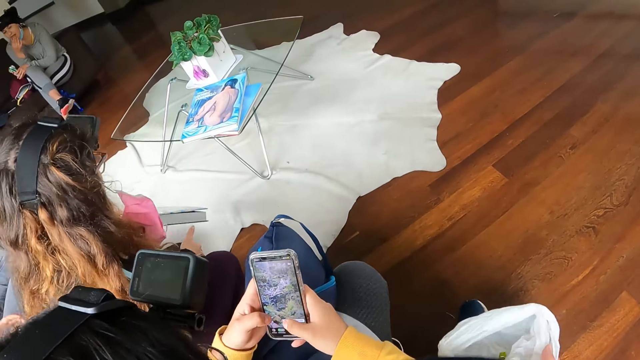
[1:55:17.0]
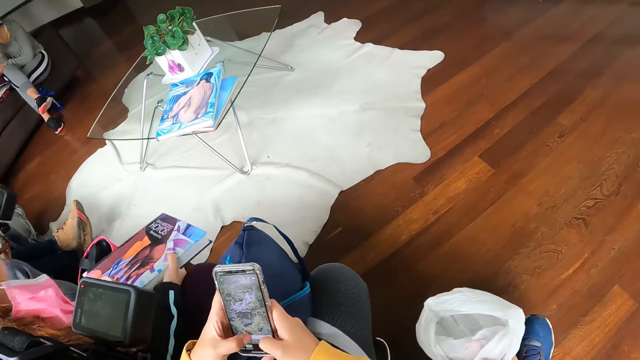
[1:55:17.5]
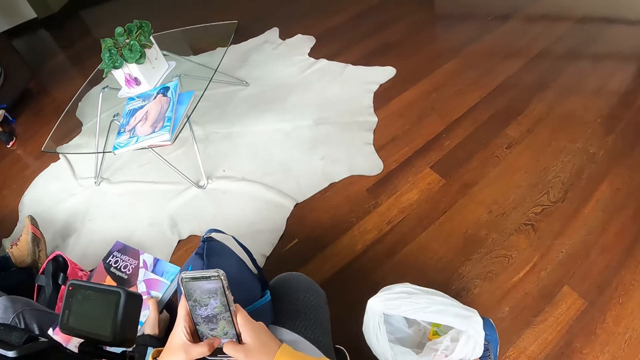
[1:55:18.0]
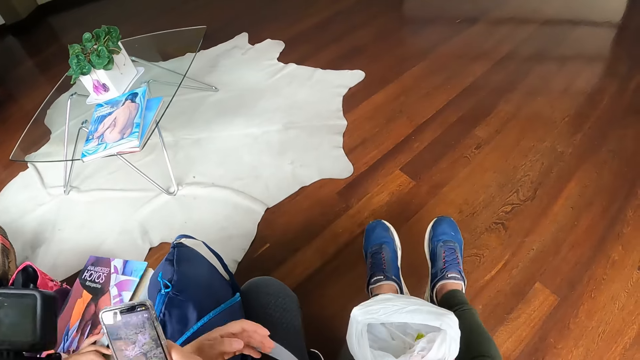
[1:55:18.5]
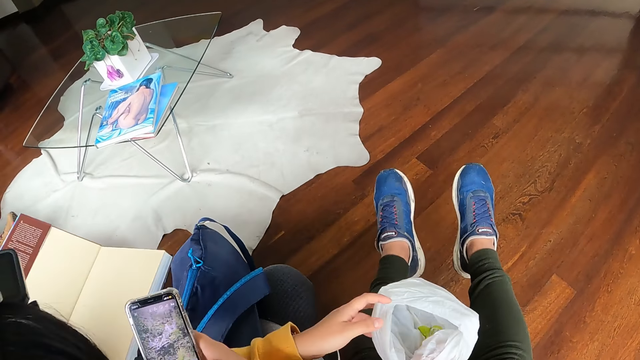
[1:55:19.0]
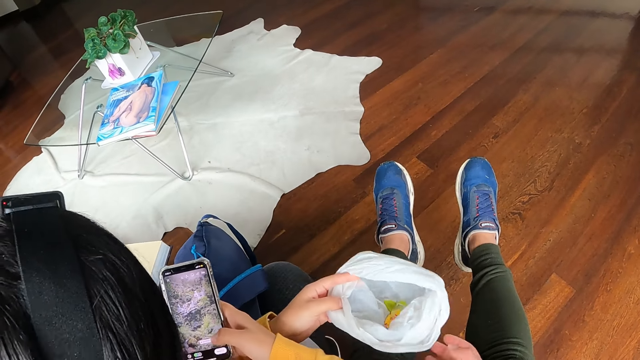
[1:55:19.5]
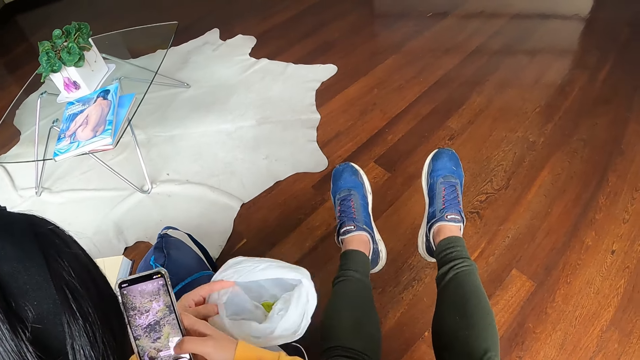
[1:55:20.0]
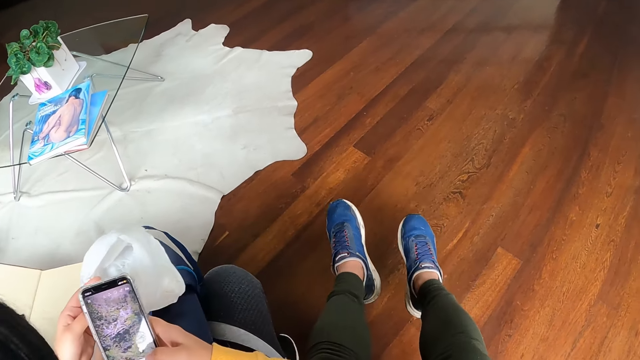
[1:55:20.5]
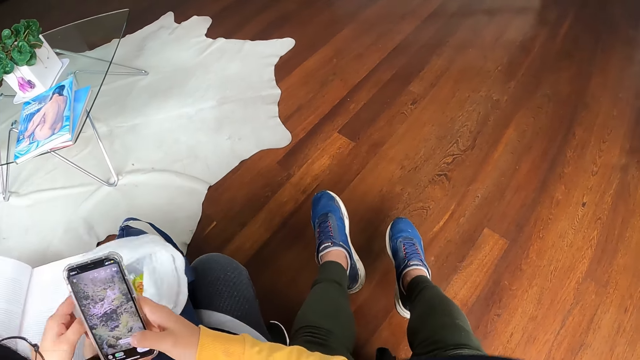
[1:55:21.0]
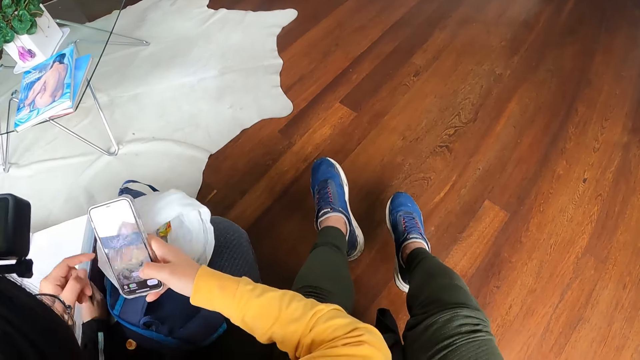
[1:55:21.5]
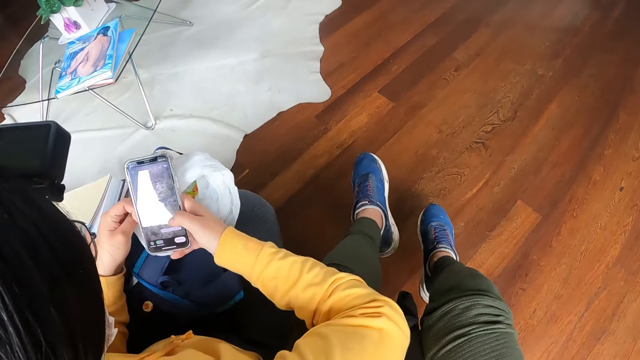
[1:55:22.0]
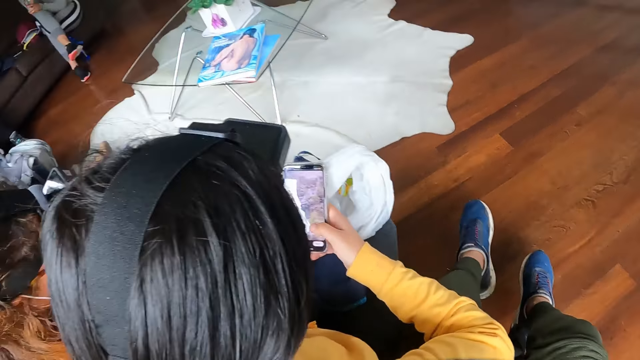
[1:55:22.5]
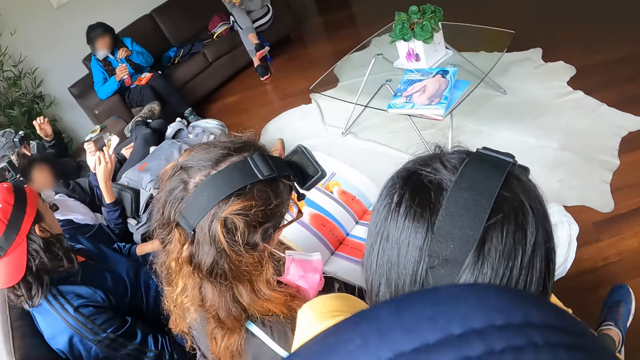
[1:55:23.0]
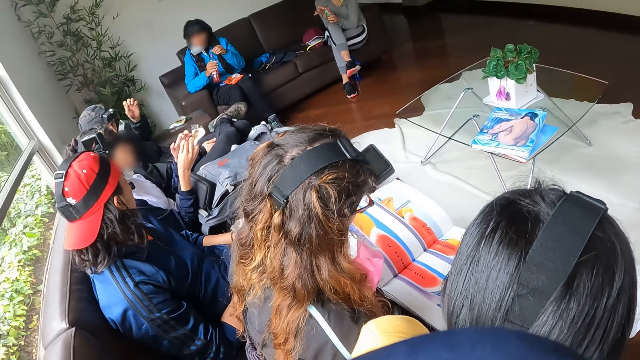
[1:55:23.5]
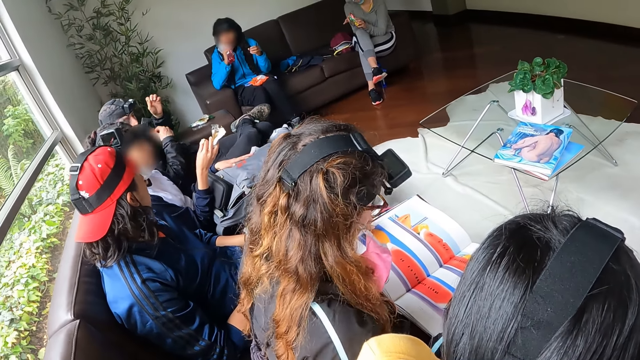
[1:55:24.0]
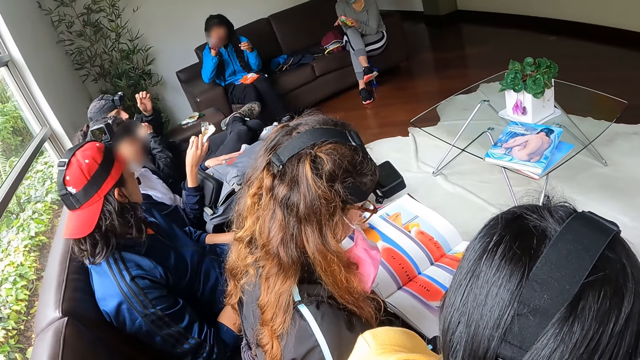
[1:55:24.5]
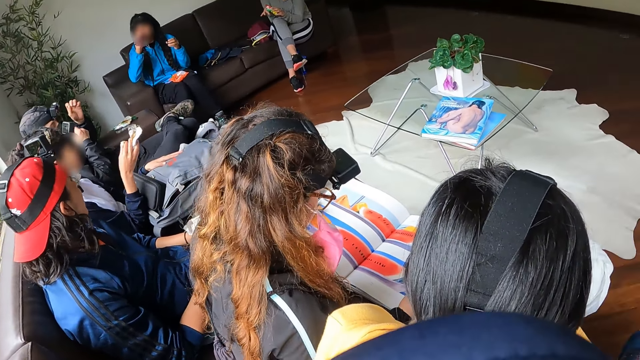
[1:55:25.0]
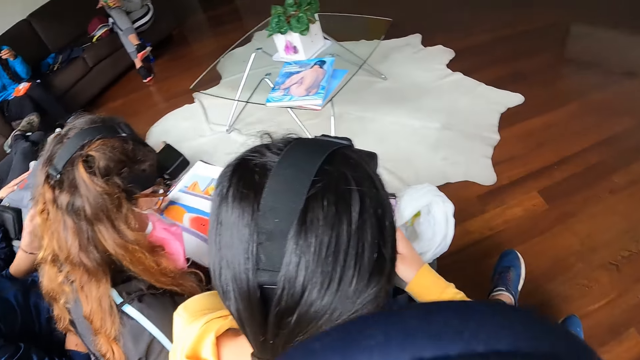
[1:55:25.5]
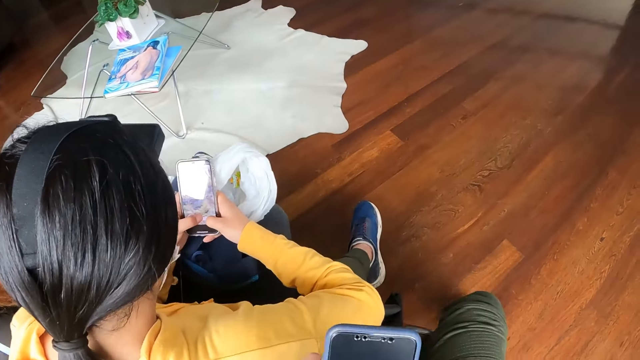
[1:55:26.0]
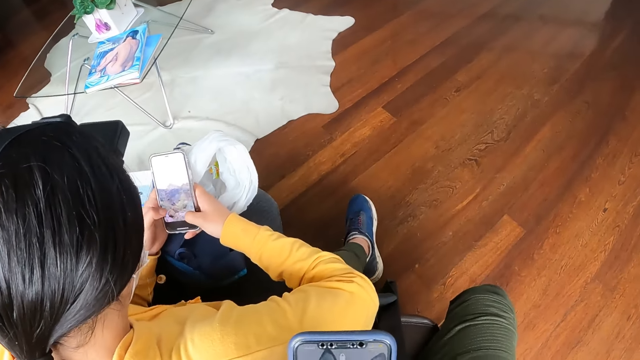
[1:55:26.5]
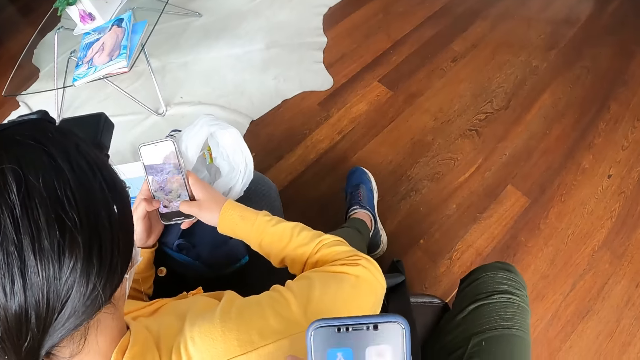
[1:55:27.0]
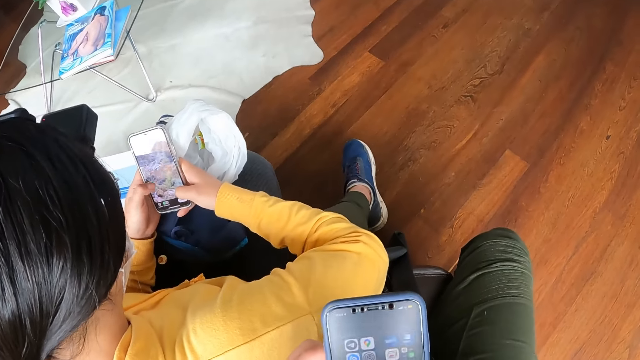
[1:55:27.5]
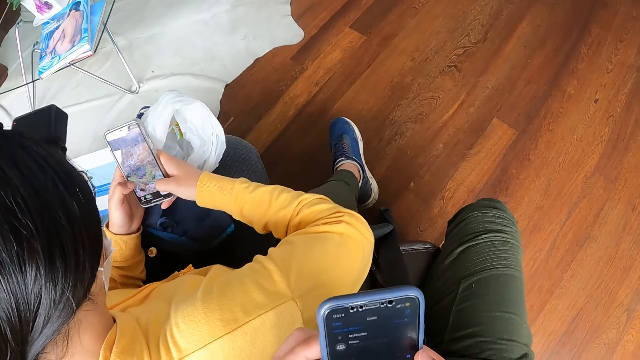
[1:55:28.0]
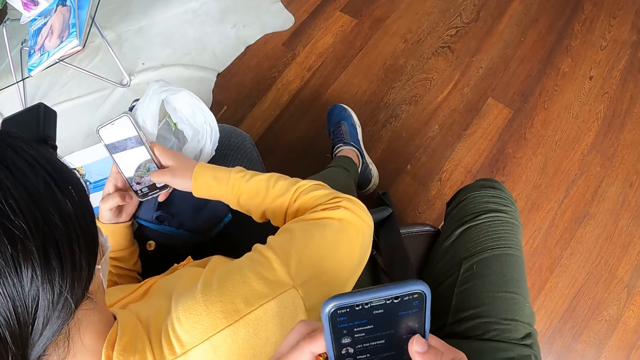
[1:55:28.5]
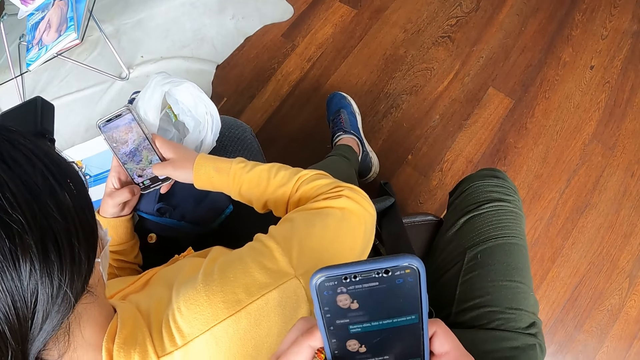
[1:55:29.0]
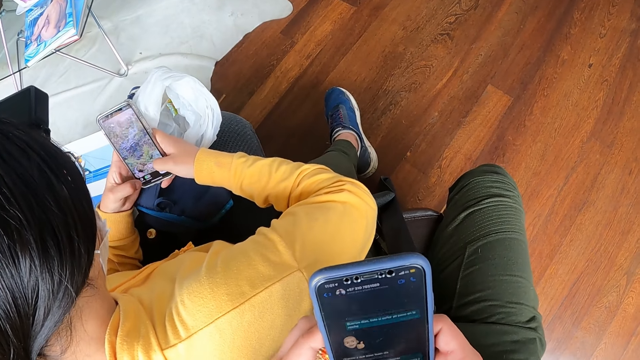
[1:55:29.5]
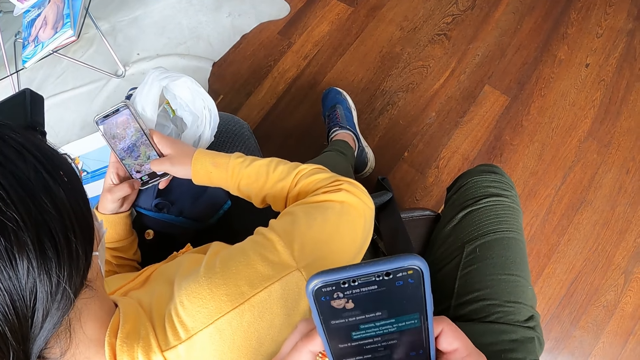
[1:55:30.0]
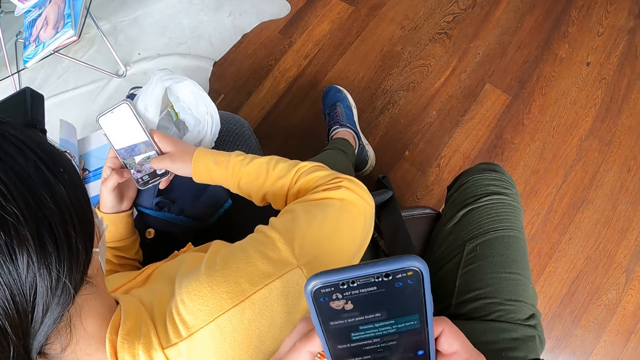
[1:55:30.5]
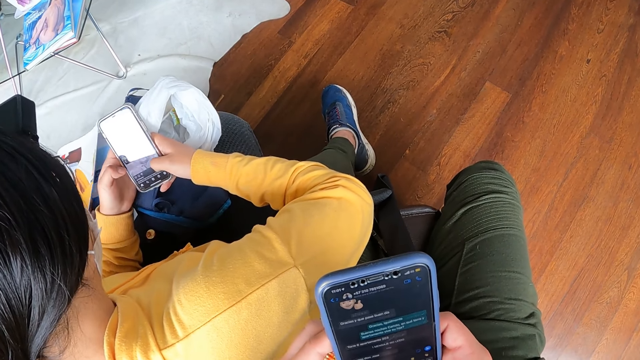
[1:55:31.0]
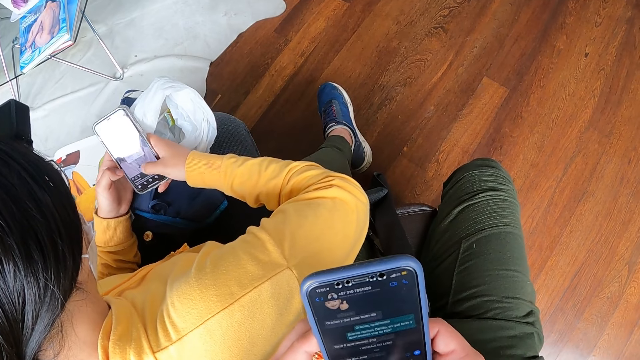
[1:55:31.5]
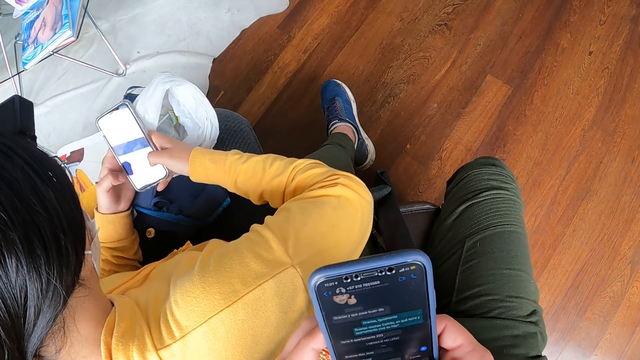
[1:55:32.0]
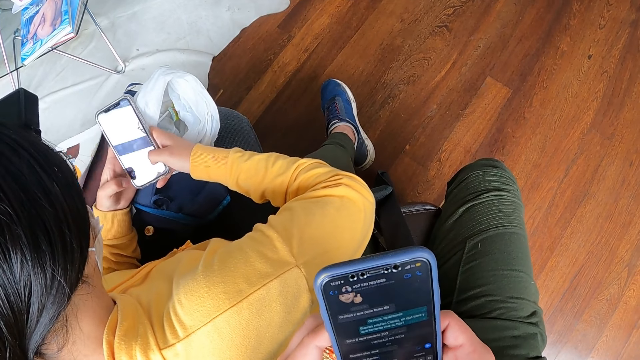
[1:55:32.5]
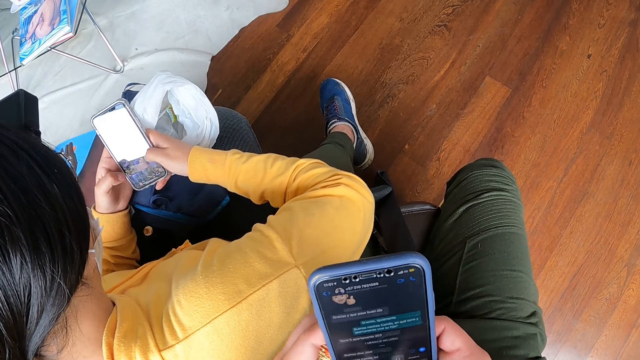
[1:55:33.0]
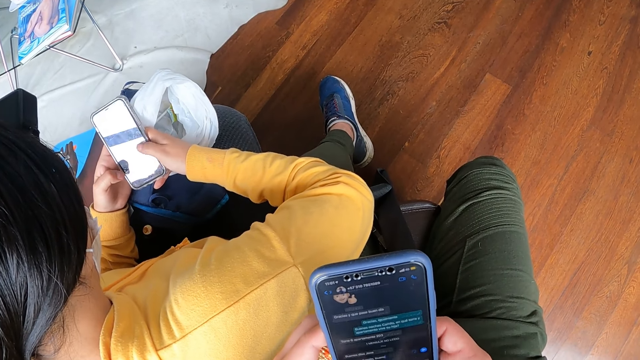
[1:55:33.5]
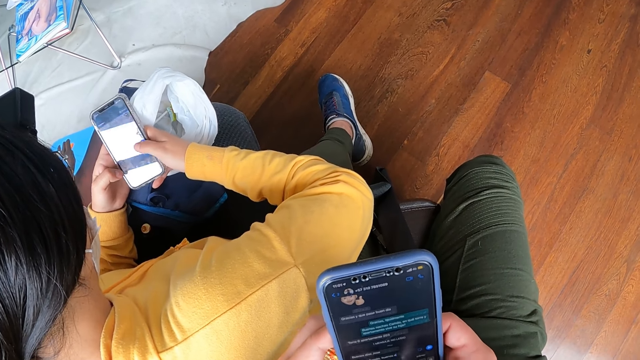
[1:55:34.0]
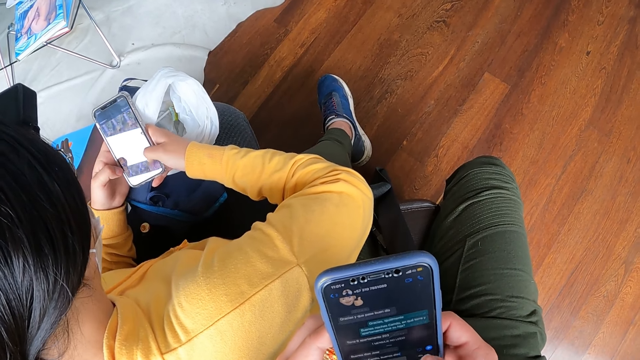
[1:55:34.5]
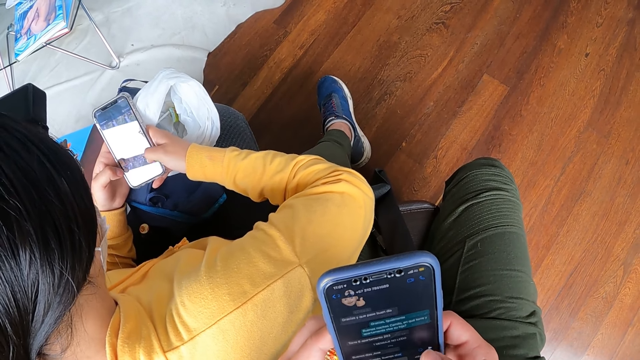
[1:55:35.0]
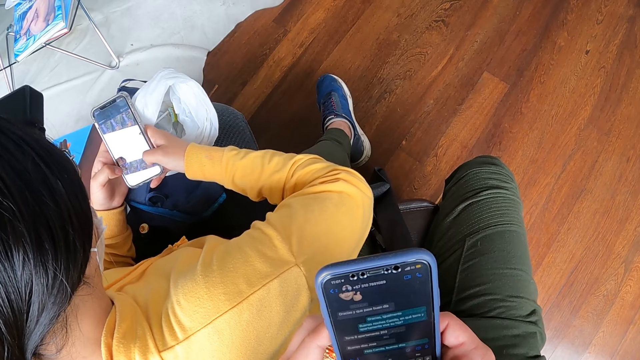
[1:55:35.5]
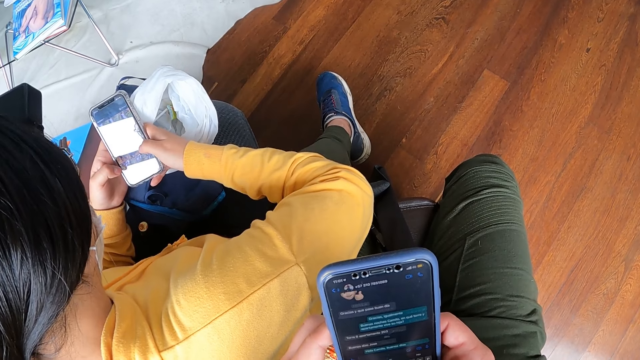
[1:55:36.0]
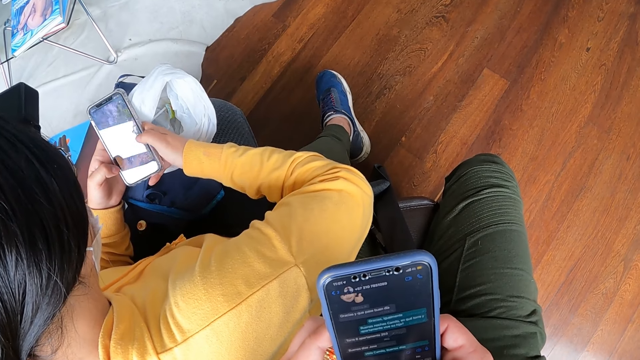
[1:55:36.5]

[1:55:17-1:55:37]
A woman picks up the book. The camera wearer operates the phone. Another woman takes the polythene bag from the camera wearer with her left hand. The first woman opens the book with her left hand. The other woman moves the paper. The other woman operates the phone in her right hand. The first woman looks at the book. The other woman operates the phone with both hands. The camera wearer operates the phone with both hands. The first woman opens the book with her left hand.
